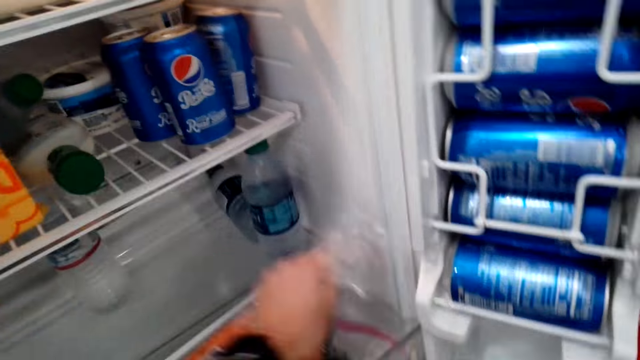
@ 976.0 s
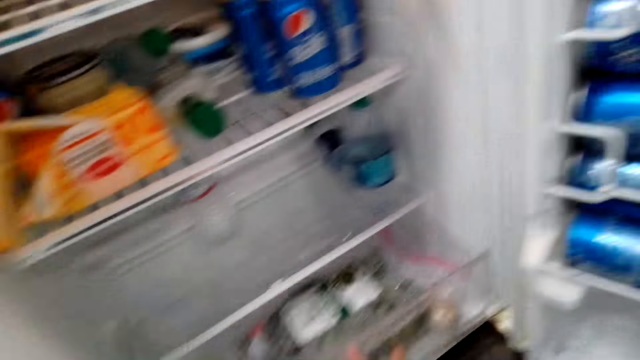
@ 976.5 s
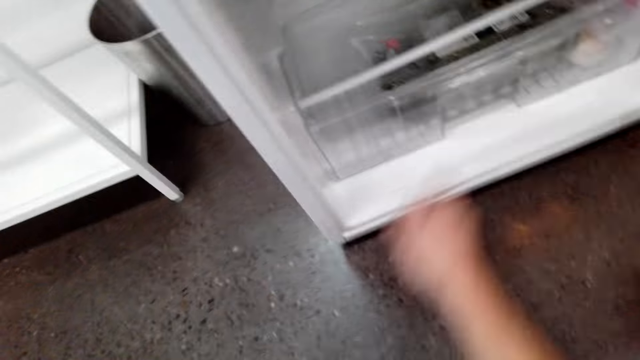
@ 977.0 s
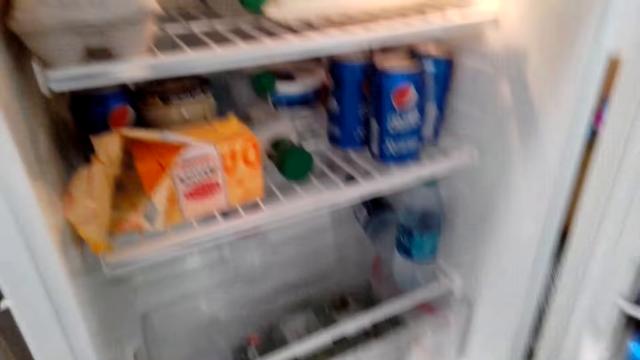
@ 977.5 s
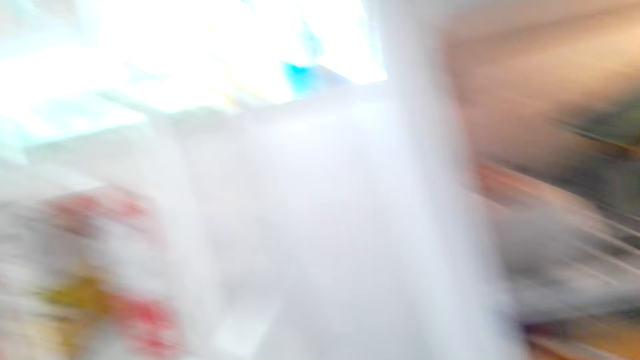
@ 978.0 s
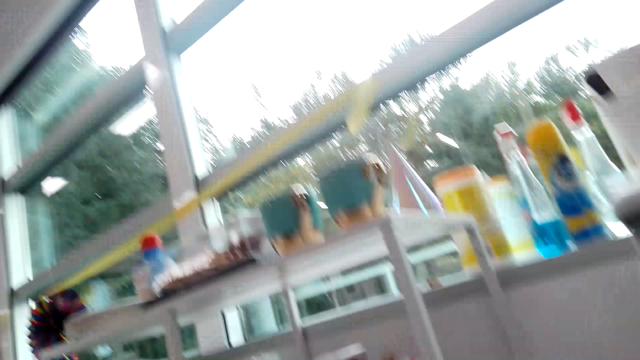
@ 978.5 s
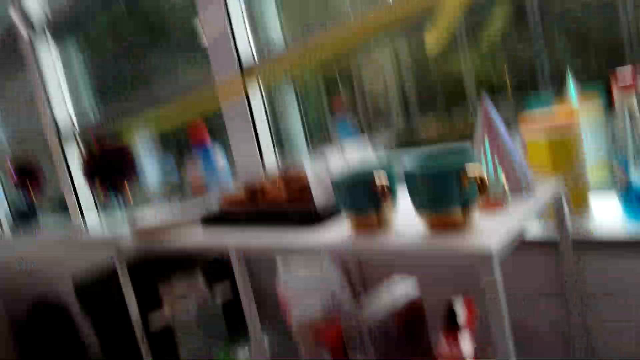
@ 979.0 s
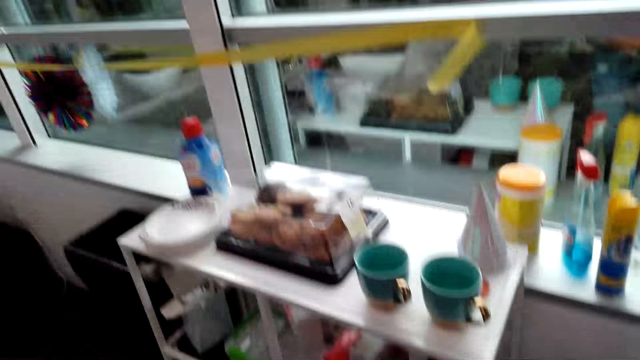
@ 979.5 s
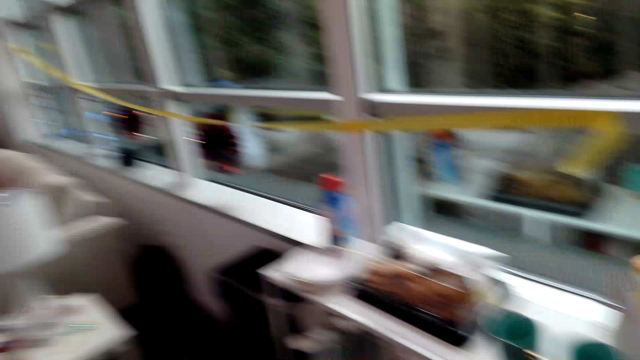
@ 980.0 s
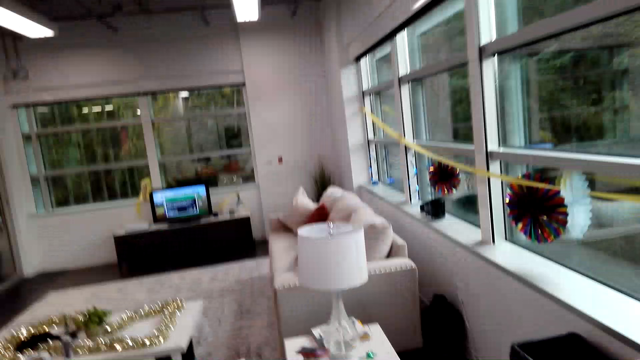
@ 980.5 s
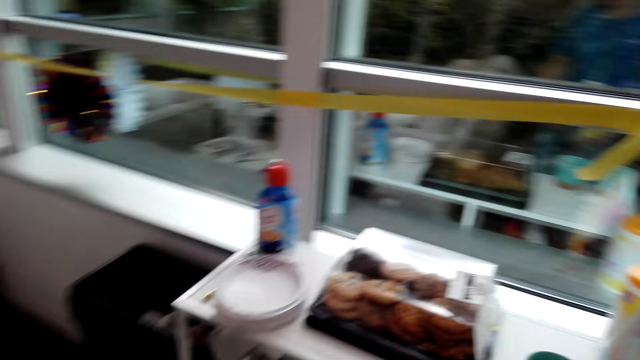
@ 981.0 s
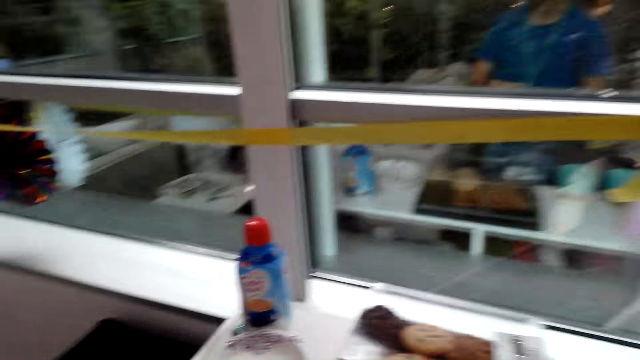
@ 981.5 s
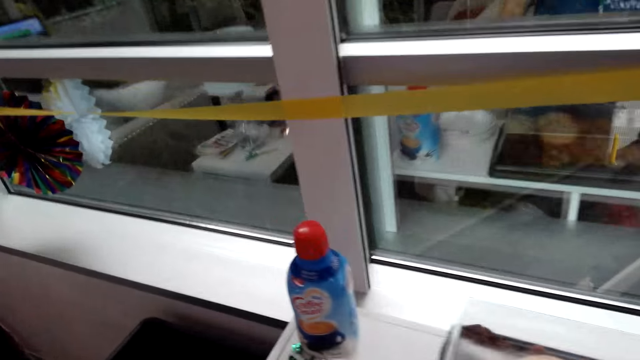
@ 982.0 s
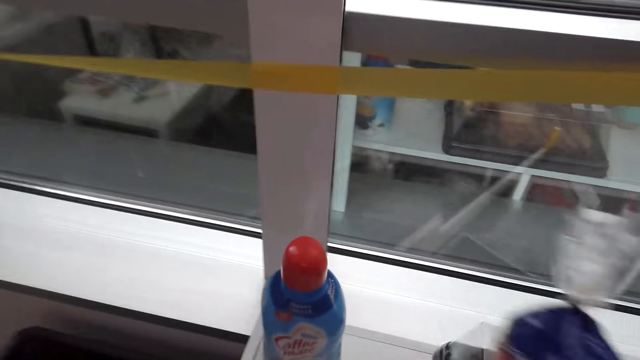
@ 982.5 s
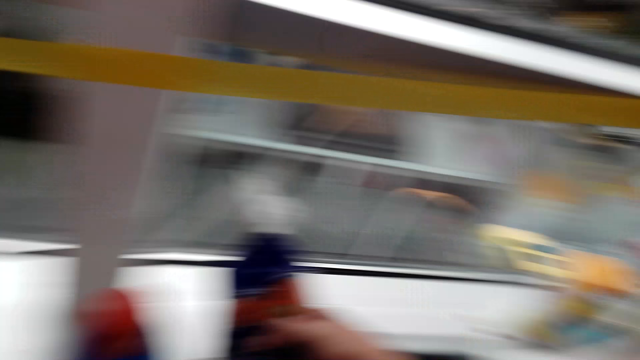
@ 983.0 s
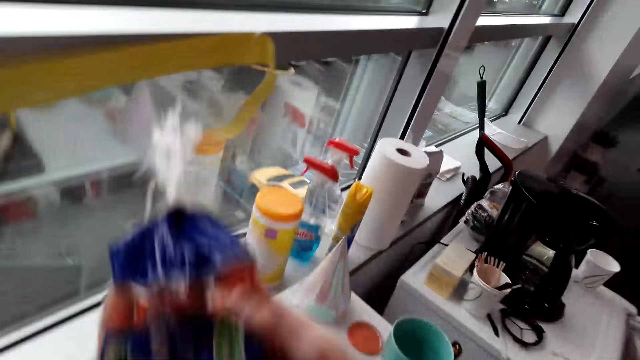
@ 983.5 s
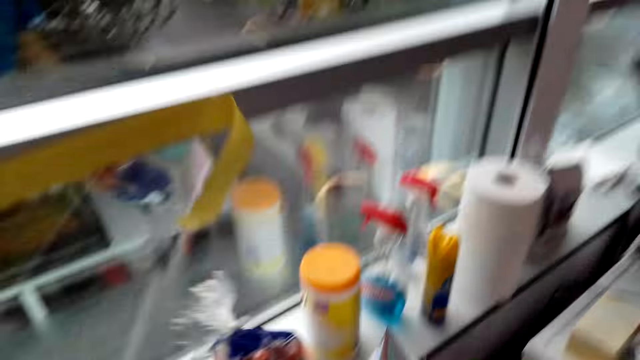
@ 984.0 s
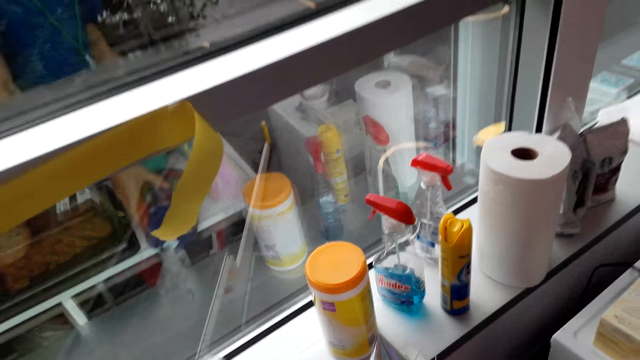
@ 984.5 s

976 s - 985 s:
The camera wearer takes a polythene paper. They walk around the room. They put the bread on the table.

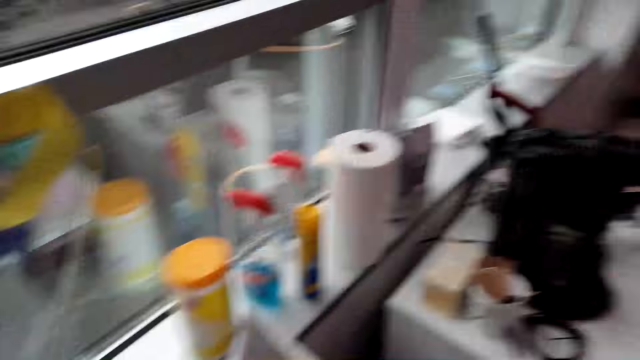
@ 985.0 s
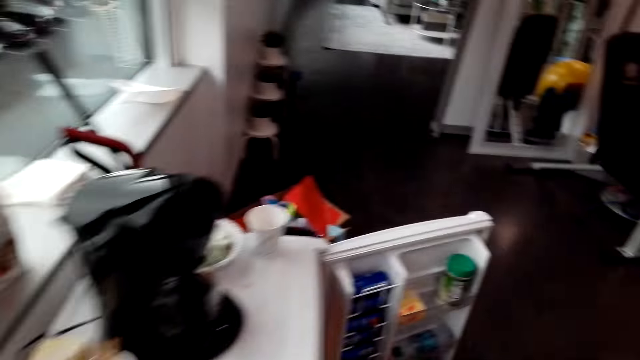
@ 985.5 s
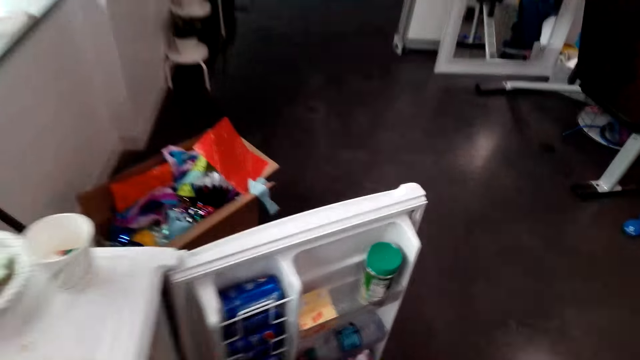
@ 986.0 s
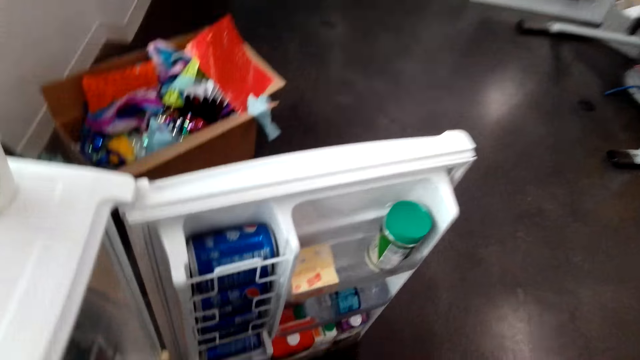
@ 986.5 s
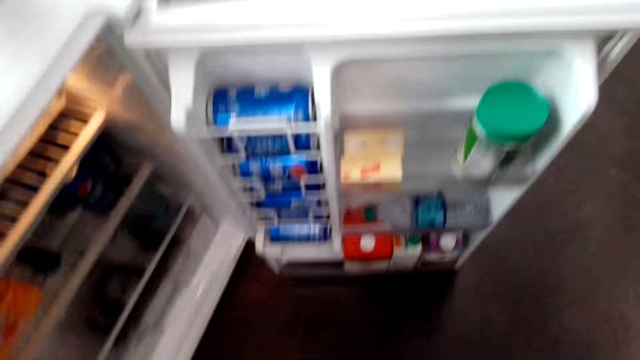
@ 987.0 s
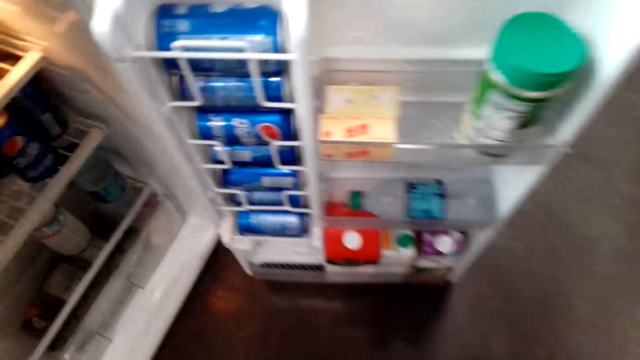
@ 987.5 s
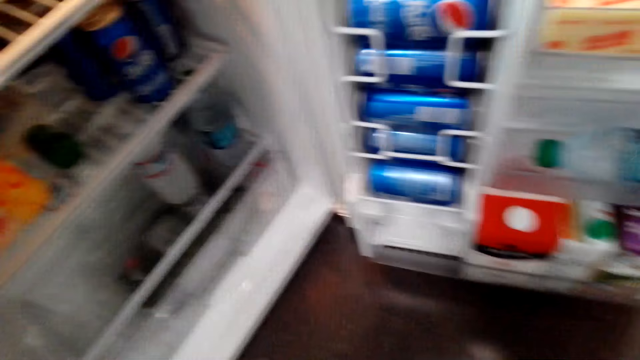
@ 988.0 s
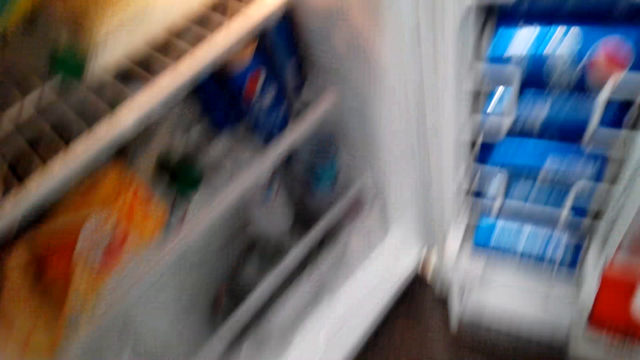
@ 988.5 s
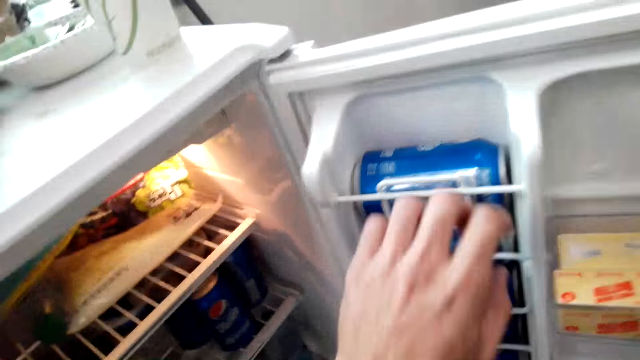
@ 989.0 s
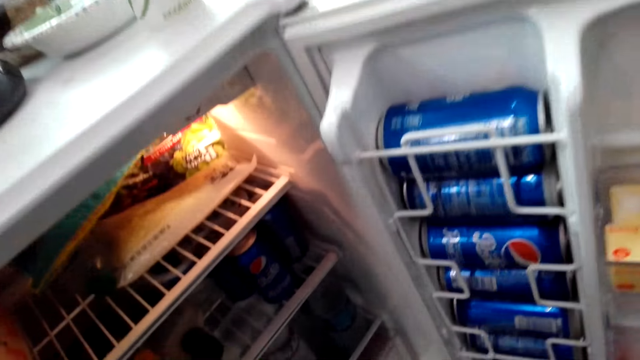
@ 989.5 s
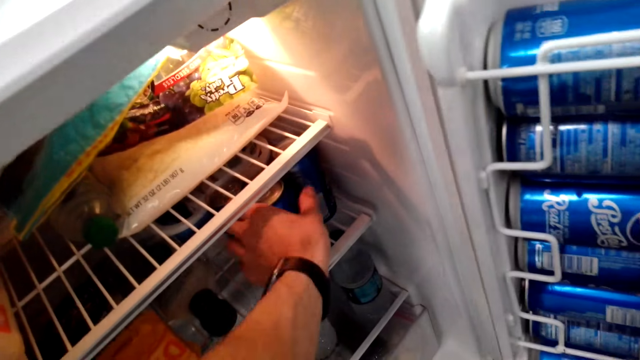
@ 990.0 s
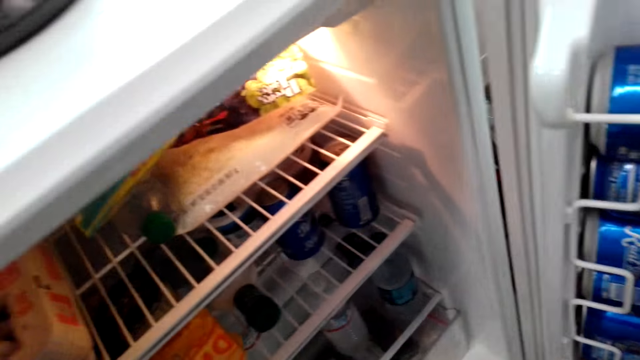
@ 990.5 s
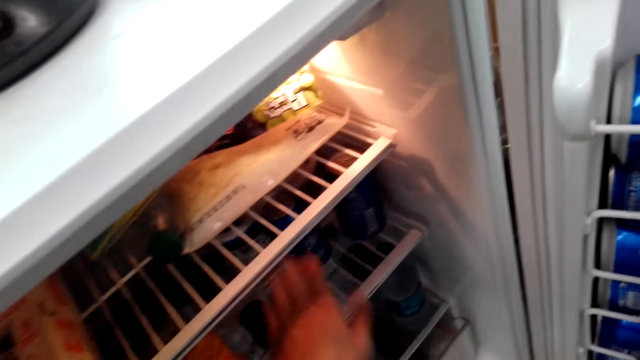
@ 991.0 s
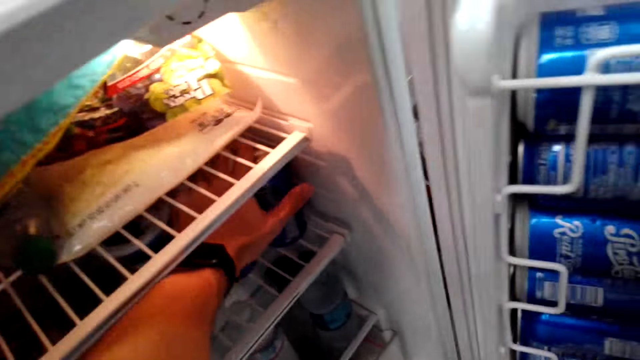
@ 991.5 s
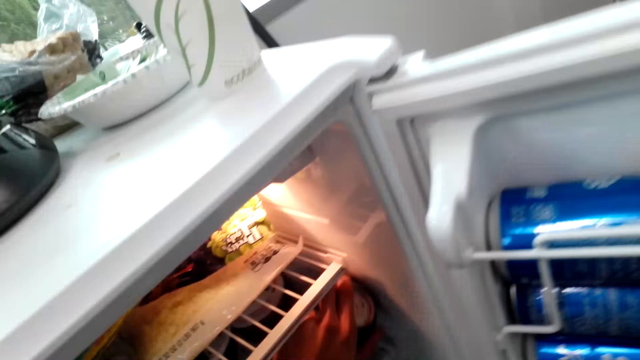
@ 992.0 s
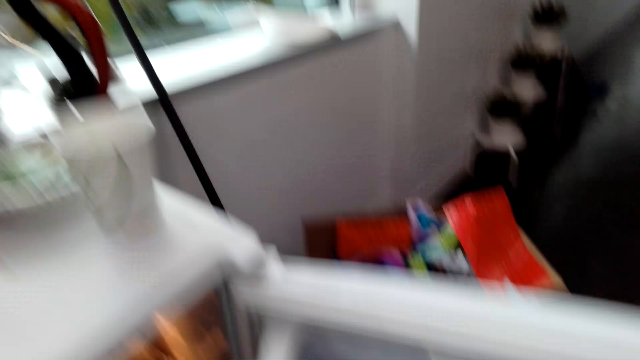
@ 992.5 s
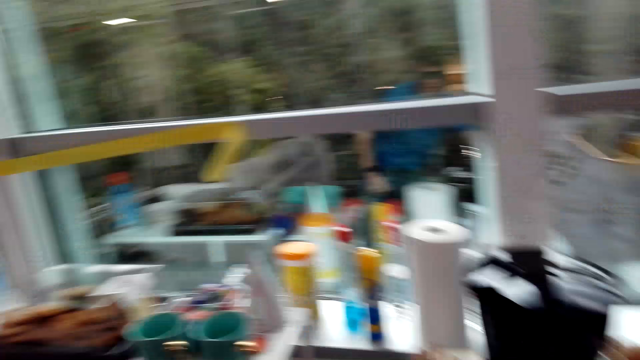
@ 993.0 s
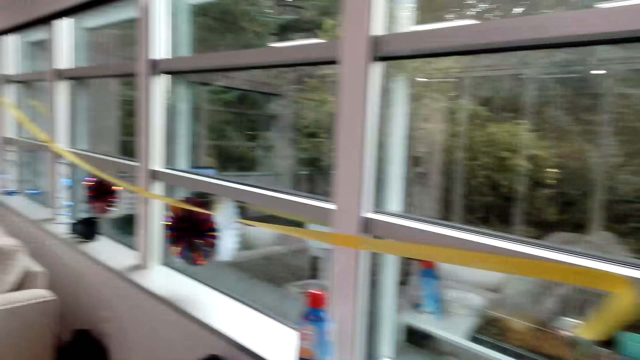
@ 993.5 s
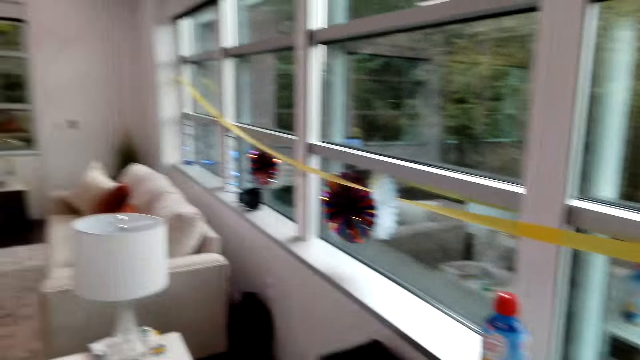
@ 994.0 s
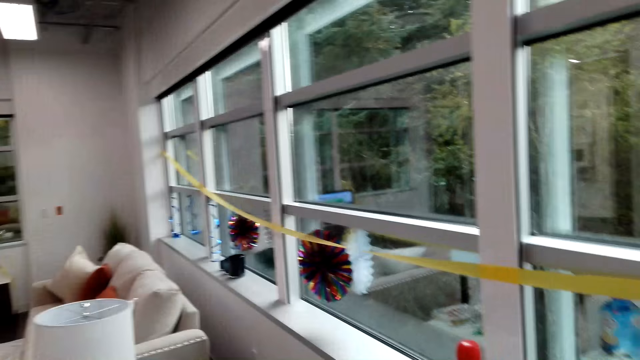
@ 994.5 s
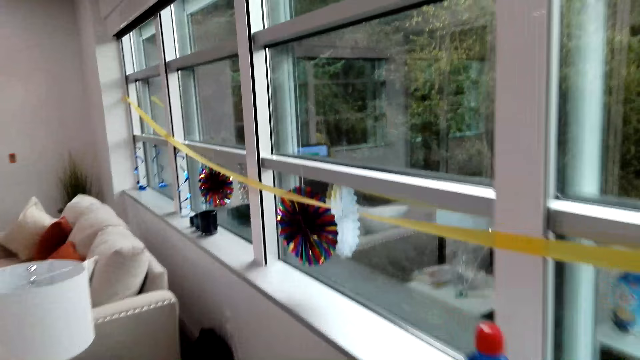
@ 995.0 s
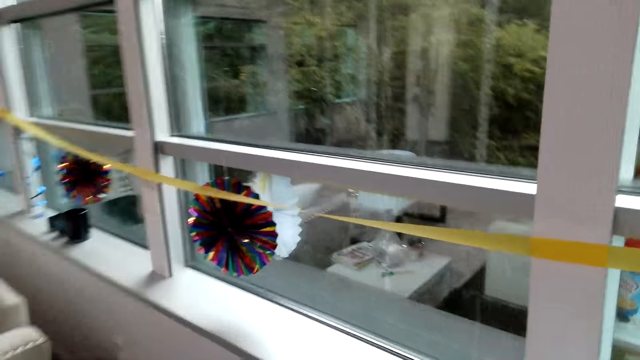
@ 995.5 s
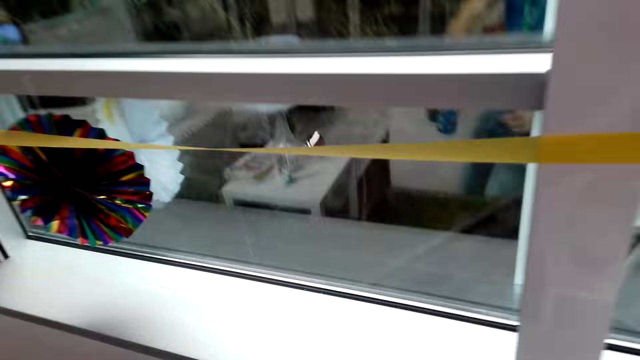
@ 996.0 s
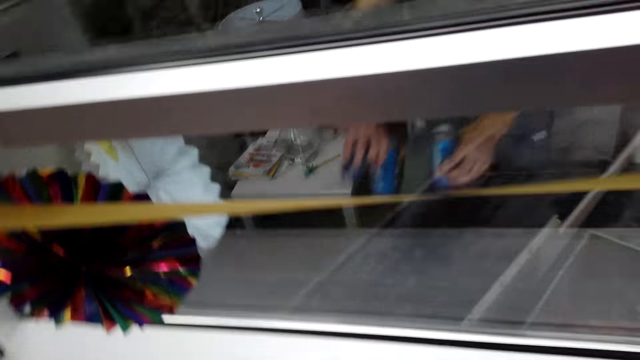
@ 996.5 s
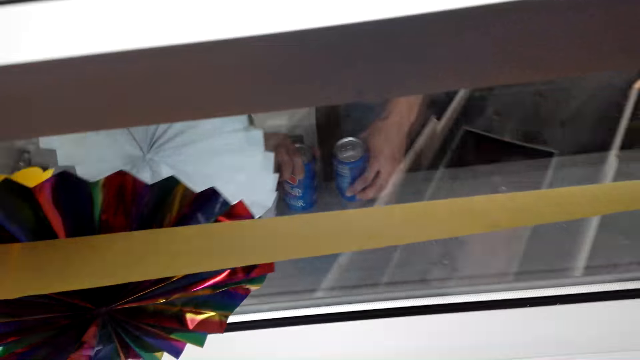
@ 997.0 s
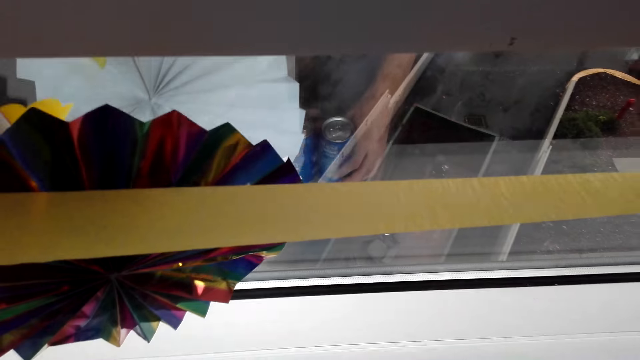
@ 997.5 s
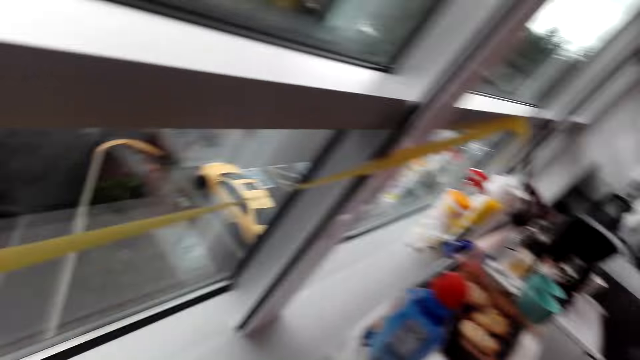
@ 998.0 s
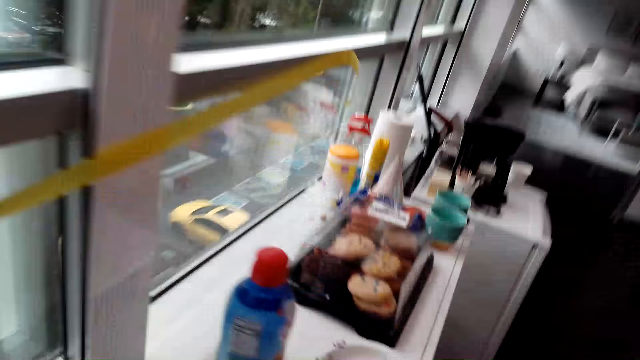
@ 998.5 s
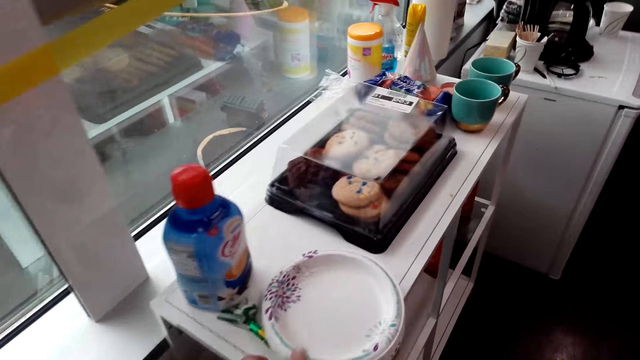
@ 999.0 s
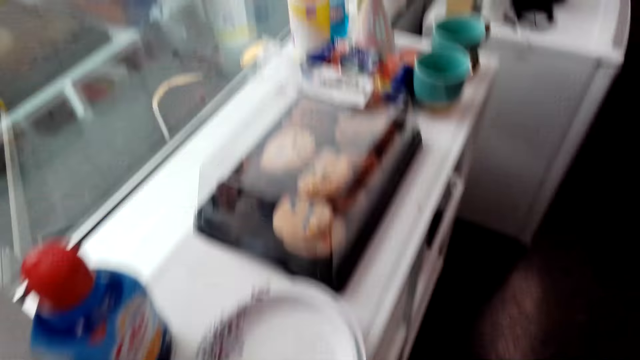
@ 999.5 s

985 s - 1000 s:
The camera wearer walks towards the fridge. They stare inside the fridge. They pick cans from the fridge. They walk around the house. They stare around the room. They put the cans on the table. They stare around the room and walk around the house.
